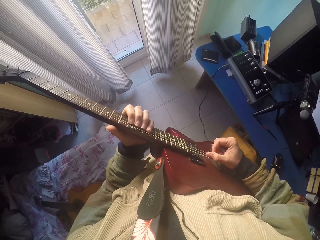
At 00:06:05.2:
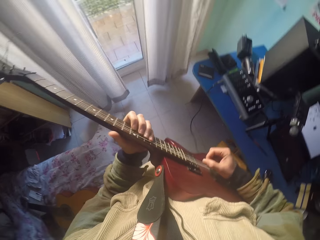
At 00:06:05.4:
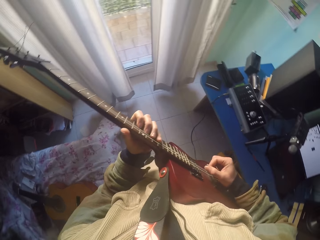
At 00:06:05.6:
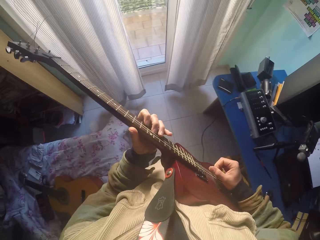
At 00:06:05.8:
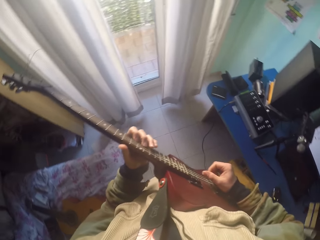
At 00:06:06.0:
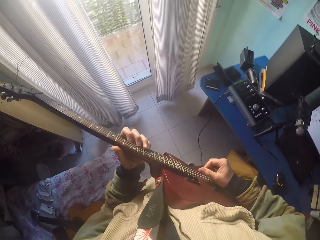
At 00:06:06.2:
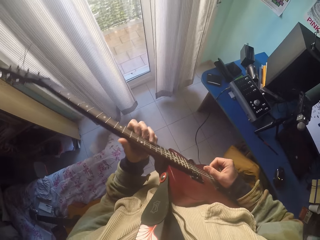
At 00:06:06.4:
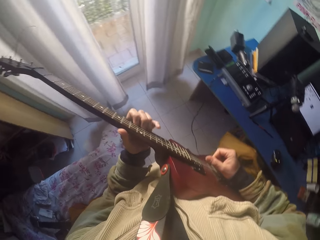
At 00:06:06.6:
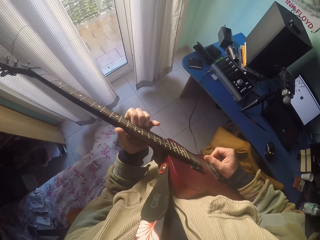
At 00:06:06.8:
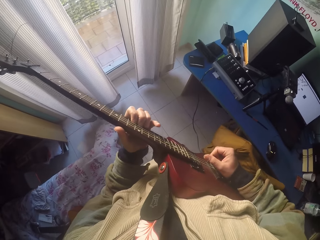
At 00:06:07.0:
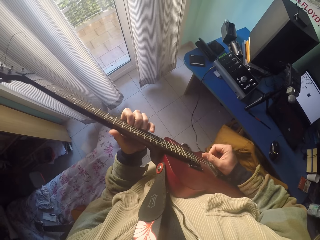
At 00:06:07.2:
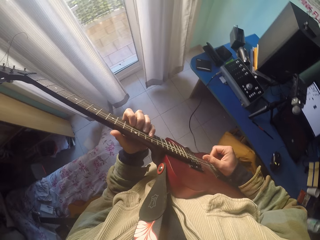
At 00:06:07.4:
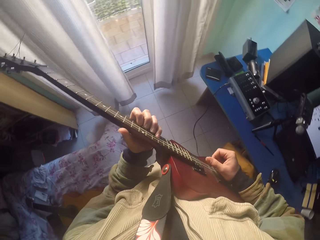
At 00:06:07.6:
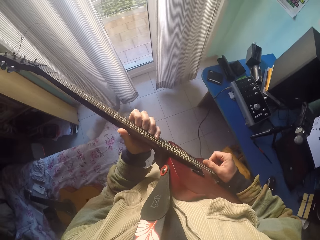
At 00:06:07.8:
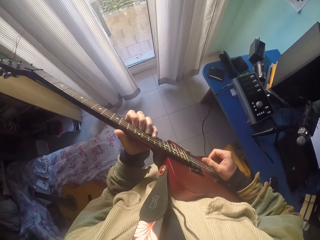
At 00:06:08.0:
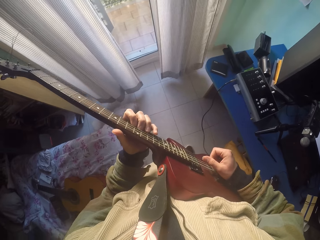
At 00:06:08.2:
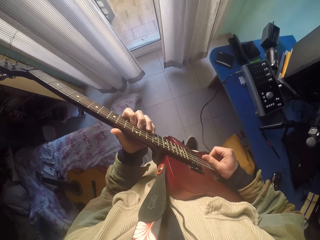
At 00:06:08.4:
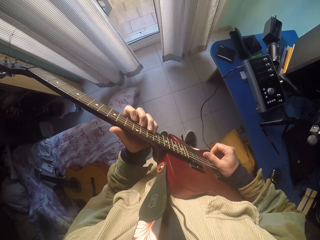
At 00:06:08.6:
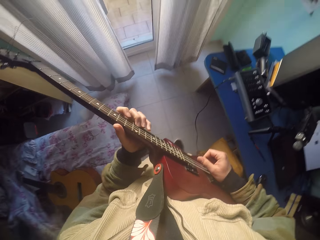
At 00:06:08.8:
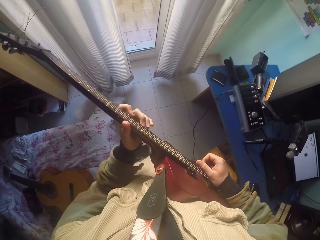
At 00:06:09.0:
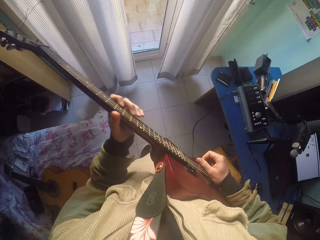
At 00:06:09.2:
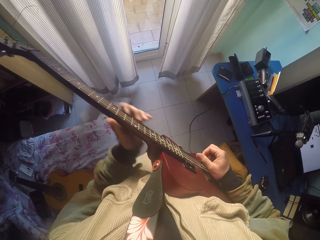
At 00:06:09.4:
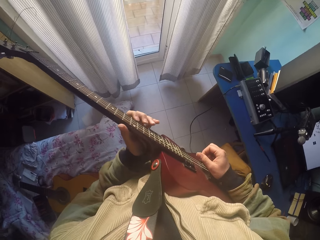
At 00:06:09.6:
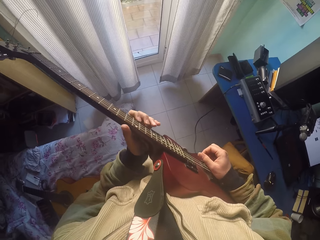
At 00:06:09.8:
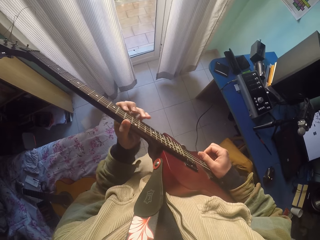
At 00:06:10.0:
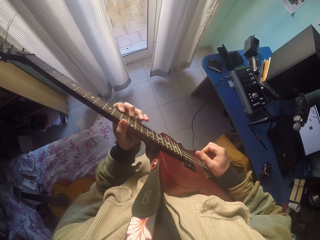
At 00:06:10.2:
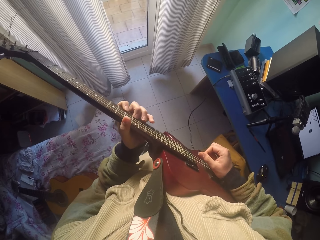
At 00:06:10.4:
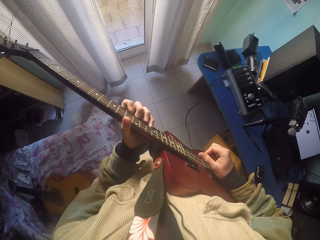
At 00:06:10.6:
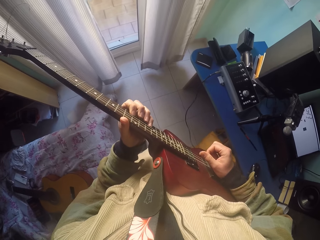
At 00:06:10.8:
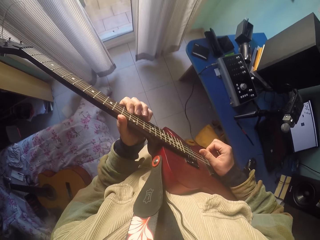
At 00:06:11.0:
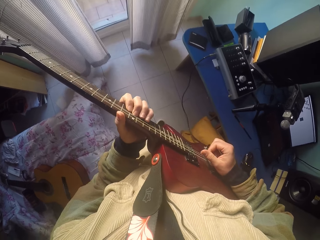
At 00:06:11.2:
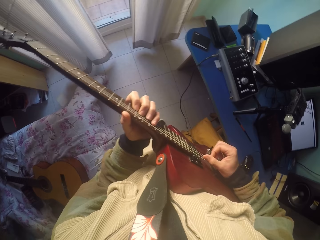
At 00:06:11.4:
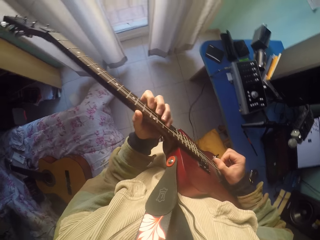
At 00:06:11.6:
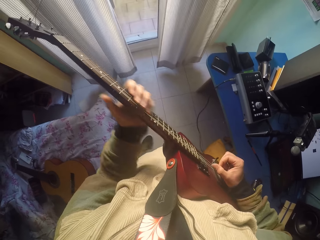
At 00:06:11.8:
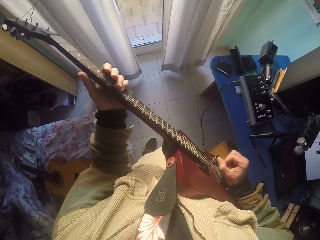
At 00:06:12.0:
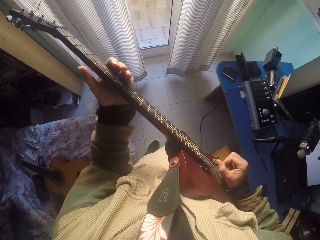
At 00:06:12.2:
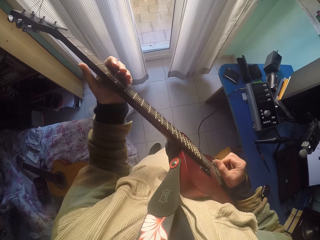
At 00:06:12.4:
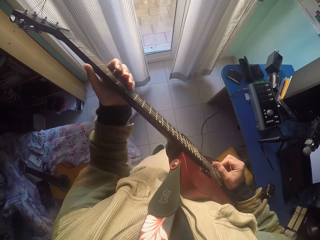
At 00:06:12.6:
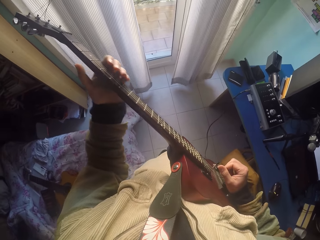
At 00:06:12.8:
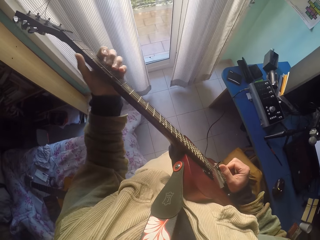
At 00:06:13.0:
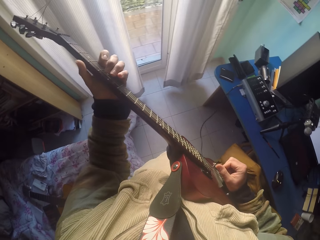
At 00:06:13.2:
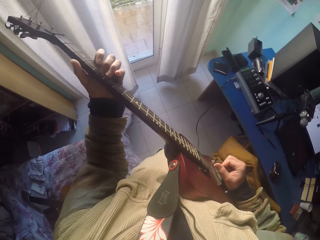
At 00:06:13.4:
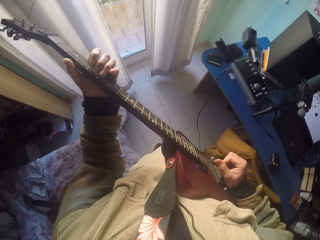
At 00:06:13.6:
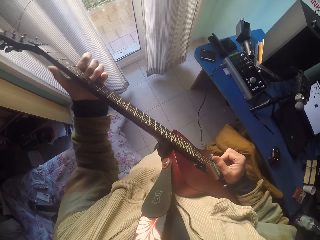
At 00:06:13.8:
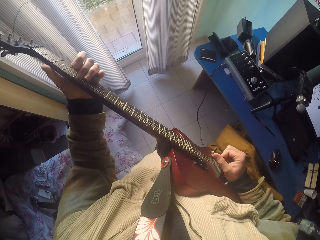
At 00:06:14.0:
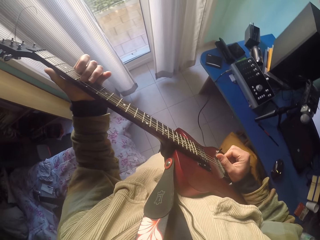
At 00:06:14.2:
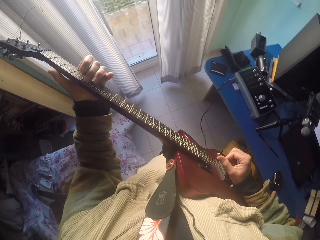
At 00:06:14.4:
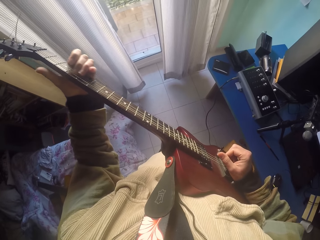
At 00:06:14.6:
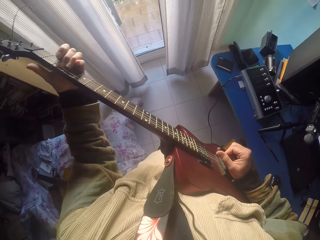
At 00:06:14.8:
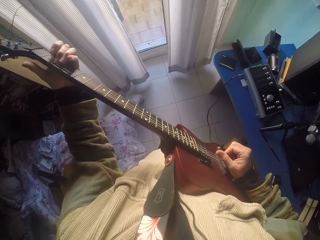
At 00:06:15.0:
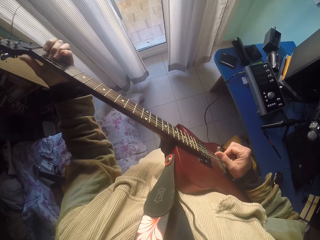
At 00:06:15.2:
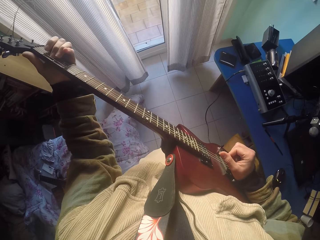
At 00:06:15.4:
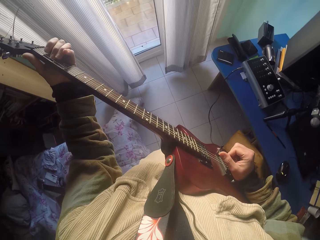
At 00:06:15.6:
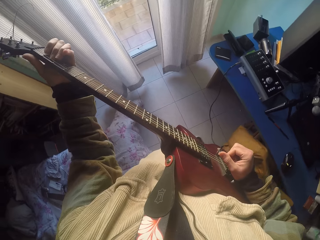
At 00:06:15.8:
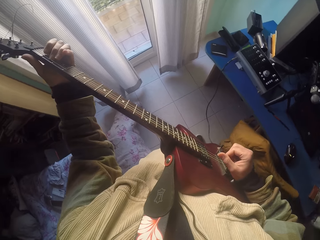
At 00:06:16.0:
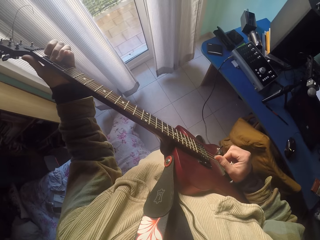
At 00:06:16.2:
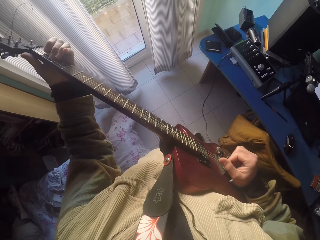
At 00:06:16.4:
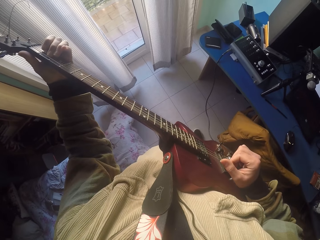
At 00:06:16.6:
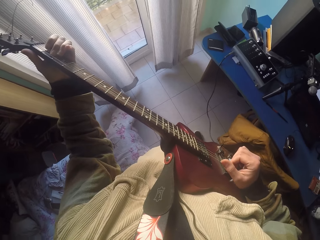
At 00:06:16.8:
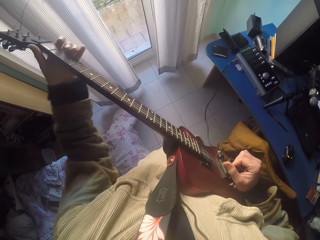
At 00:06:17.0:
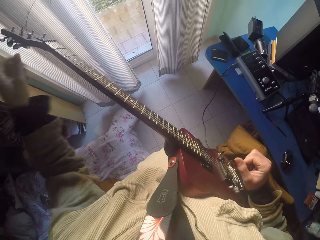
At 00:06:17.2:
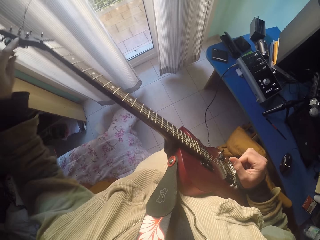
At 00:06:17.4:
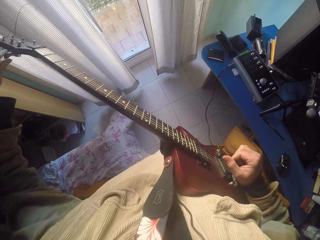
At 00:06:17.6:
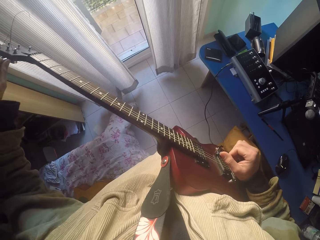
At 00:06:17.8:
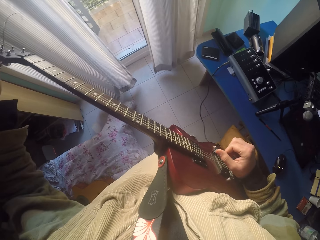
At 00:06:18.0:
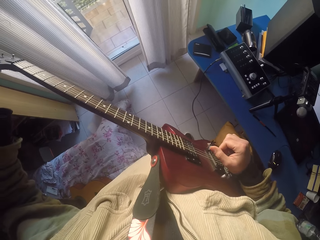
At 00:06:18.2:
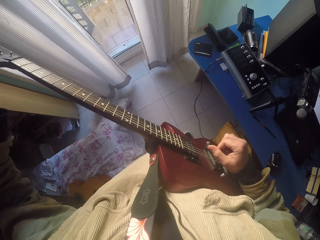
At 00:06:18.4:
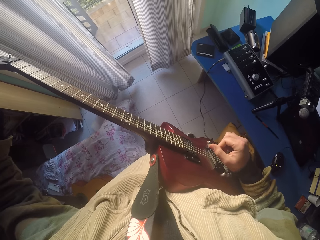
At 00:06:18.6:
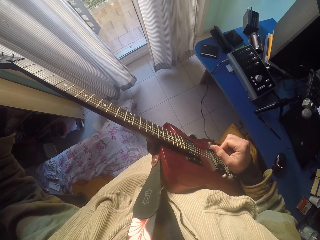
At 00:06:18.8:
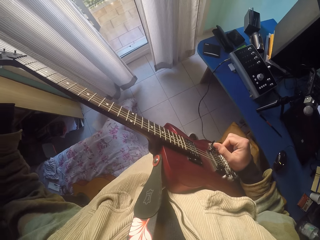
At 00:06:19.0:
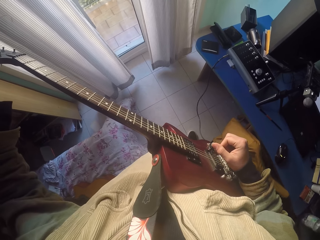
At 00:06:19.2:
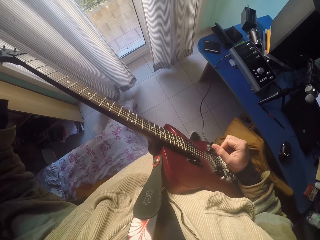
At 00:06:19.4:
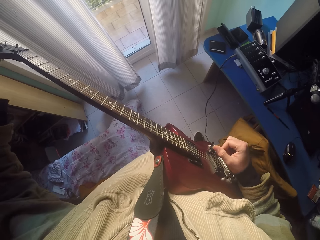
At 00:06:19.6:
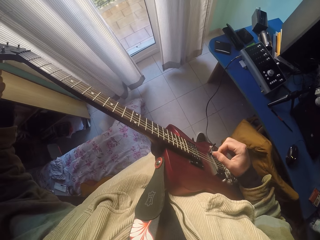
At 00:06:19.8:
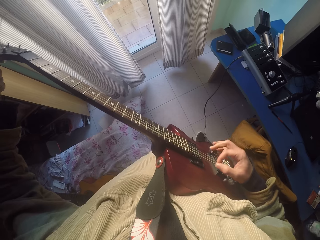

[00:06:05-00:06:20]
The camera wearer plays the guitar strings with the left hand. They play the guitar strings with the left hand again. They adjust the guitar tuning peg with the left hand.

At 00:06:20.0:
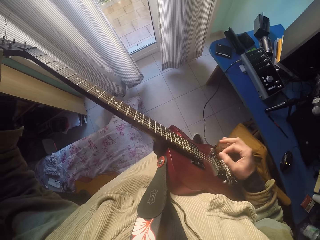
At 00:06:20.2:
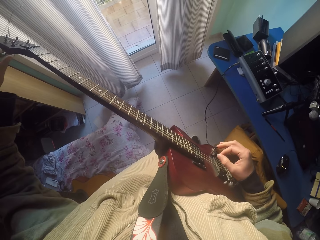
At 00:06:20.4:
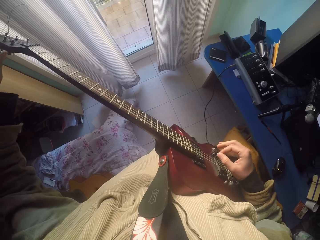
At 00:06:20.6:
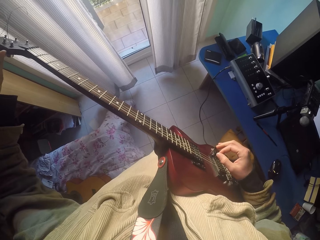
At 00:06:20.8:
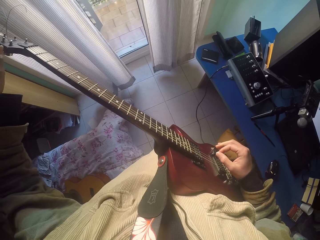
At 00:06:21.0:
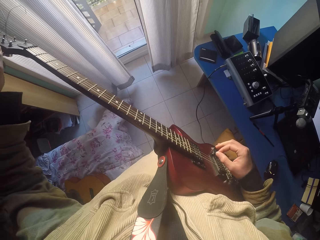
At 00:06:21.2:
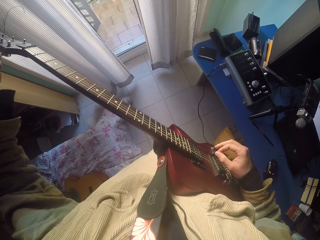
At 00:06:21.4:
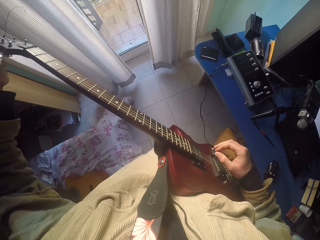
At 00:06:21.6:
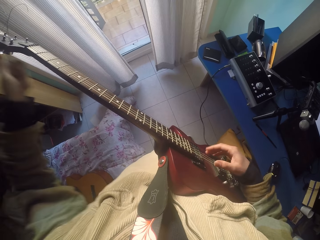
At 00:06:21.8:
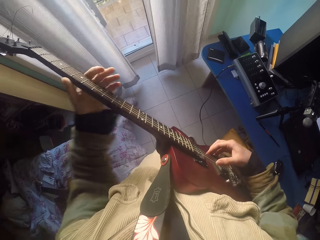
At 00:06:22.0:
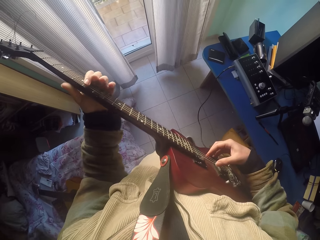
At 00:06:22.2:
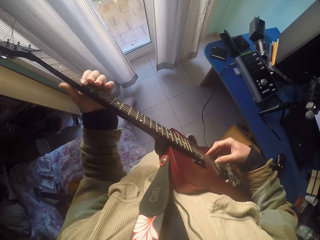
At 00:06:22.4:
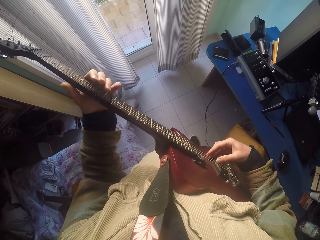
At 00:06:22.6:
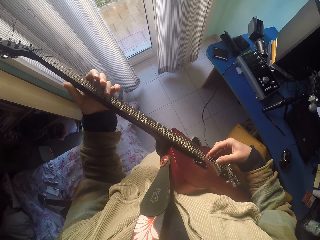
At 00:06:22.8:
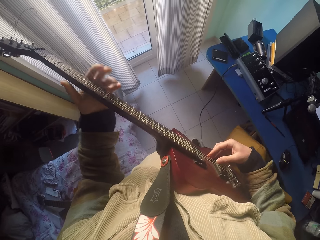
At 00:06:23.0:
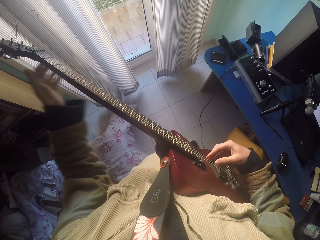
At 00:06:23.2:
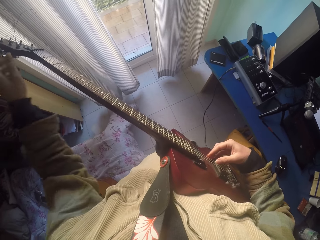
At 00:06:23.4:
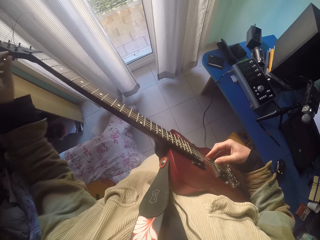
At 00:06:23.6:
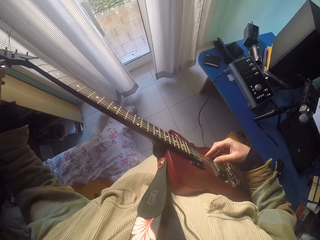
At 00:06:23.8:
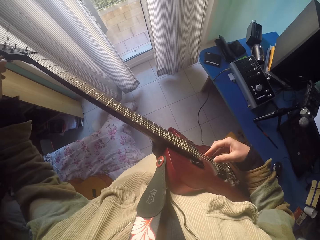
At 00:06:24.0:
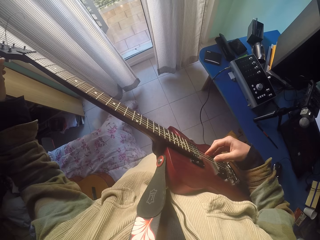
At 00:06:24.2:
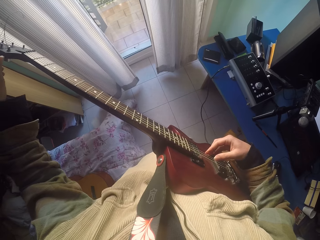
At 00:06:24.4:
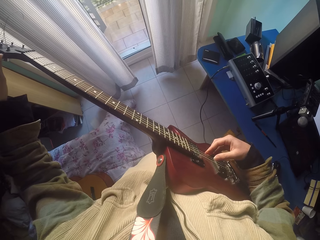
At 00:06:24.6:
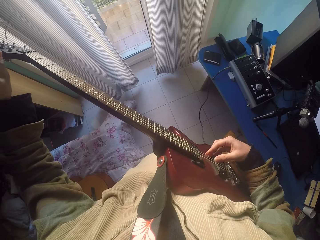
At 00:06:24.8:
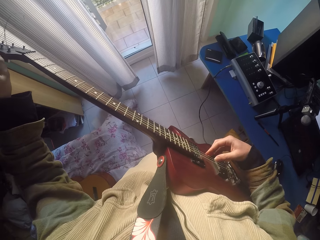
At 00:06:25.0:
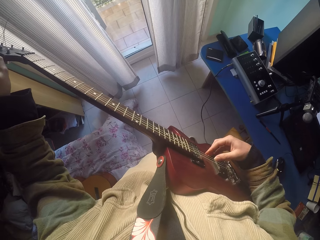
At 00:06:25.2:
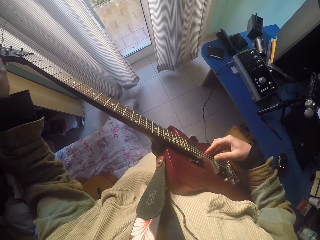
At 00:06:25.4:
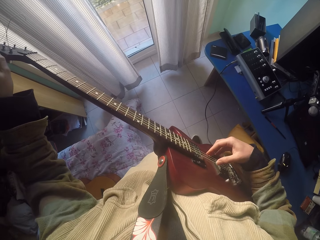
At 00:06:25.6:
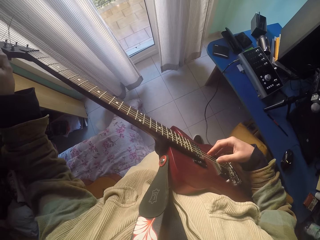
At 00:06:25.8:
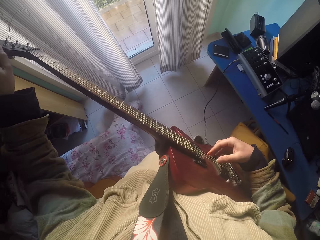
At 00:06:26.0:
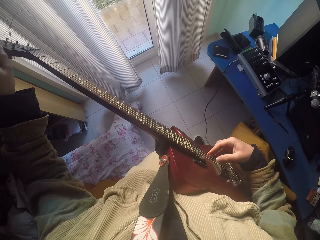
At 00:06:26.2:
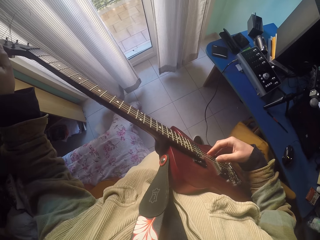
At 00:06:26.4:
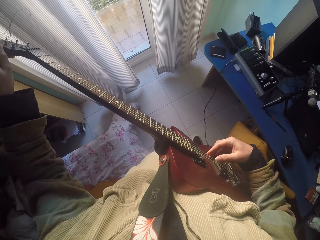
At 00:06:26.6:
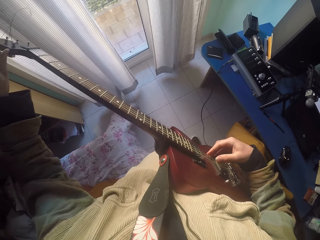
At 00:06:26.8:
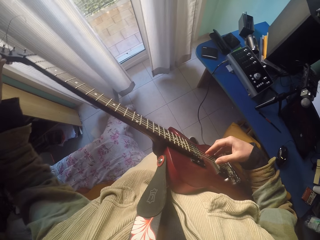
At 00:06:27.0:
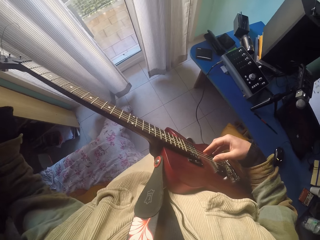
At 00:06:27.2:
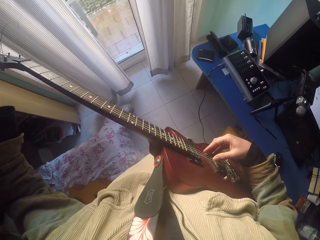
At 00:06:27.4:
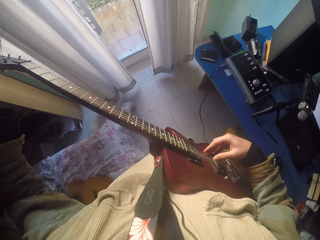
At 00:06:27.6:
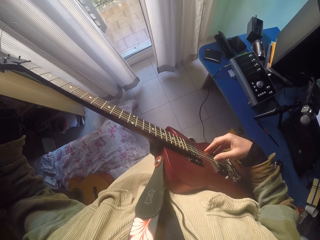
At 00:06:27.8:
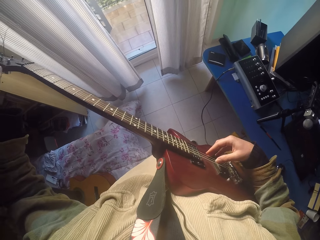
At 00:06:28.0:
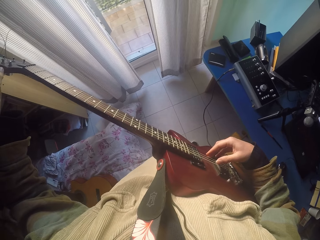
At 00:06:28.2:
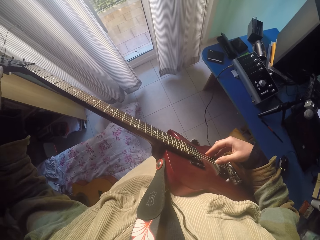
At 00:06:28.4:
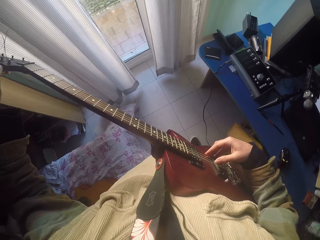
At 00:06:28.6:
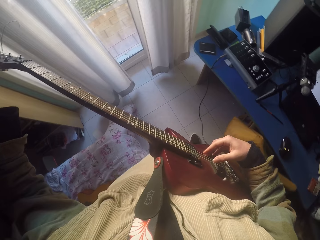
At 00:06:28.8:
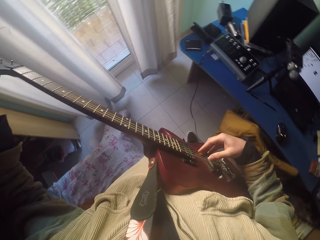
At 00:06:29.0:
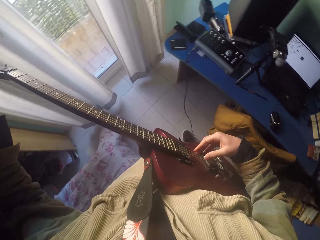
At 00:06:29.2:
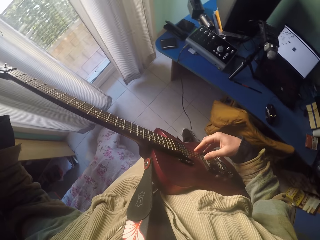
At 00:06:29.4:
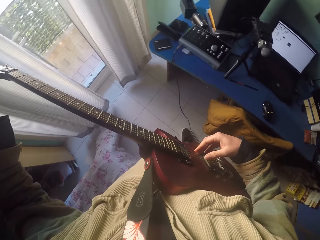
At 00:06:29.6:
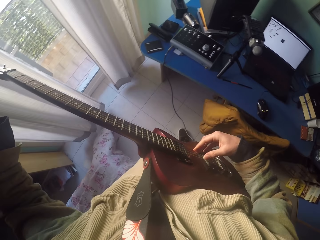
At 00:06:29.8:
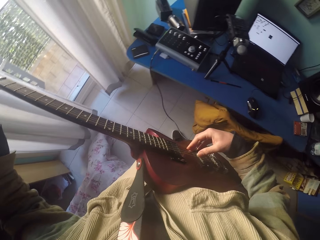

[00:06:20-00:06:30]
The camera wearer clicks the mouse with his right hand.
